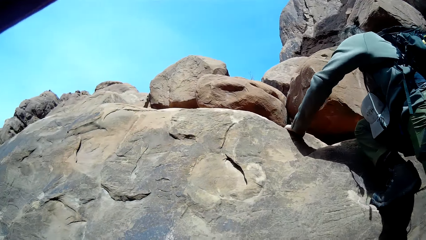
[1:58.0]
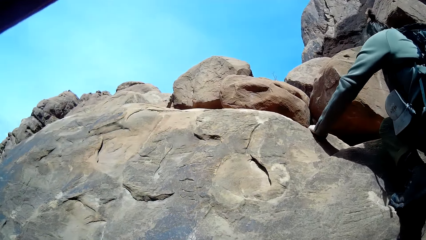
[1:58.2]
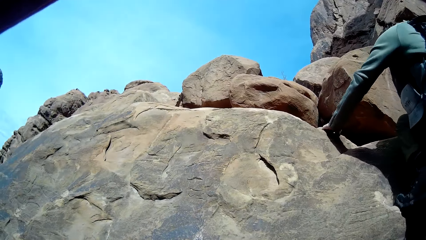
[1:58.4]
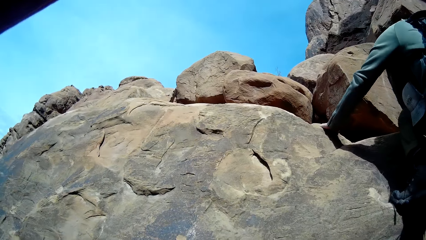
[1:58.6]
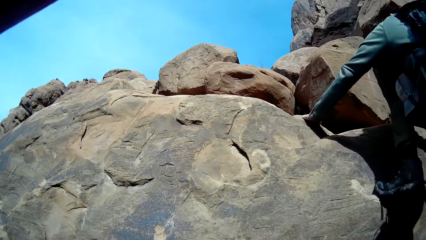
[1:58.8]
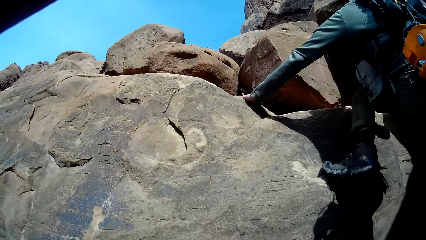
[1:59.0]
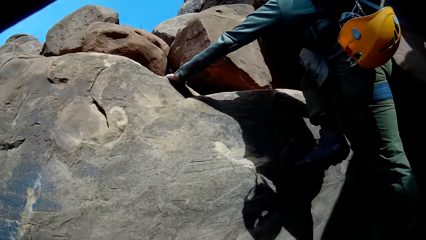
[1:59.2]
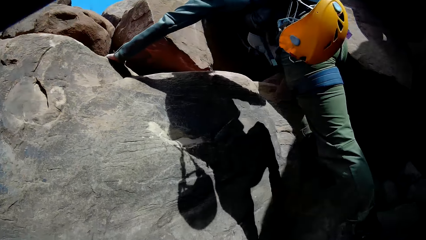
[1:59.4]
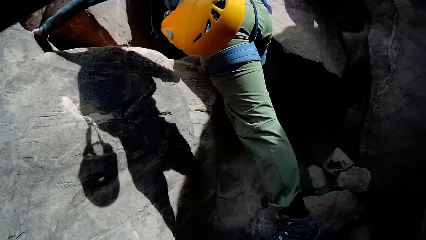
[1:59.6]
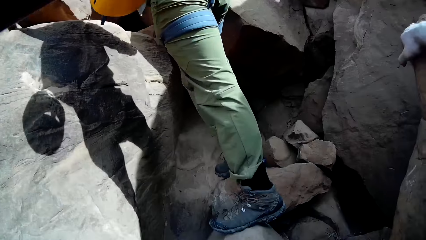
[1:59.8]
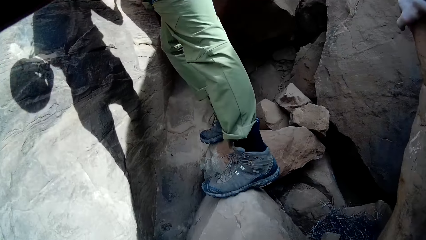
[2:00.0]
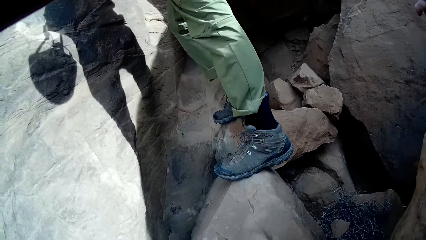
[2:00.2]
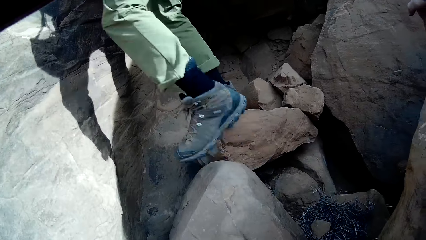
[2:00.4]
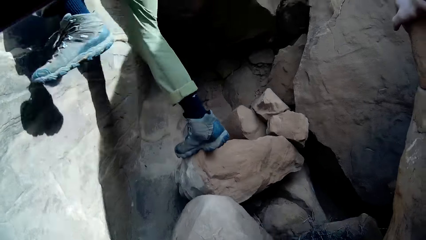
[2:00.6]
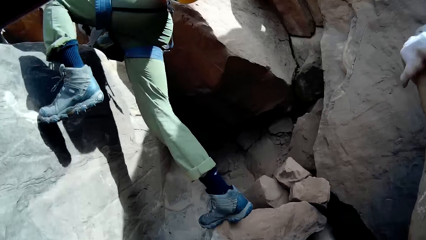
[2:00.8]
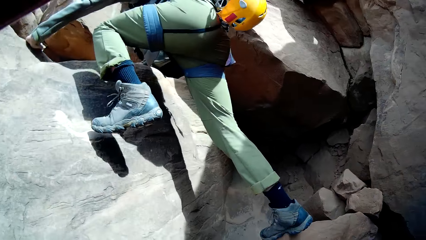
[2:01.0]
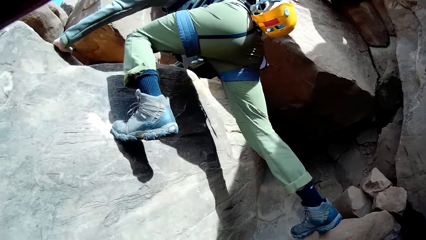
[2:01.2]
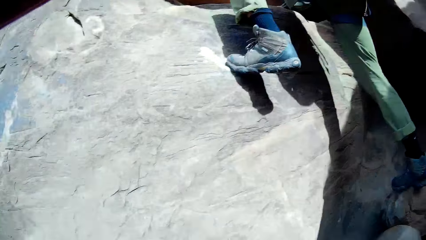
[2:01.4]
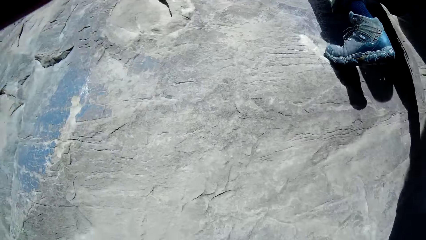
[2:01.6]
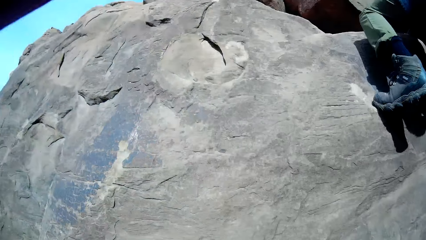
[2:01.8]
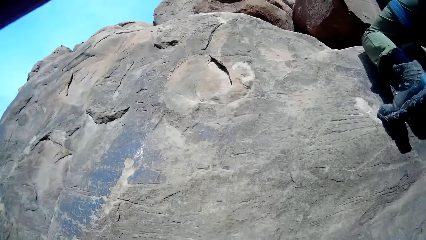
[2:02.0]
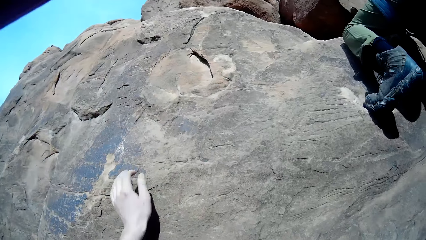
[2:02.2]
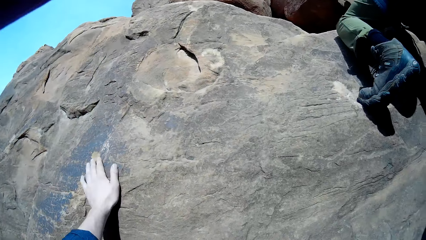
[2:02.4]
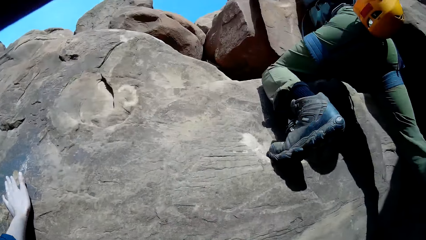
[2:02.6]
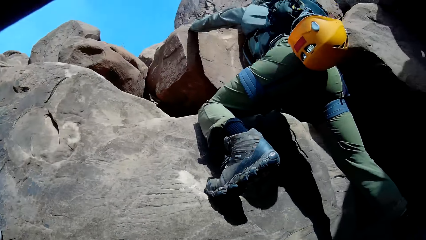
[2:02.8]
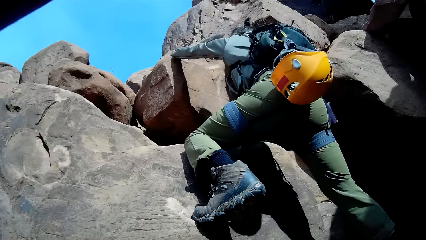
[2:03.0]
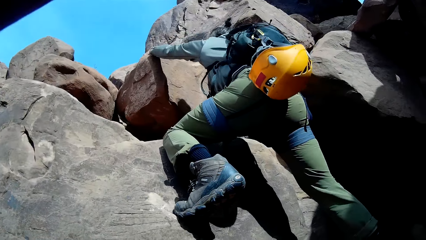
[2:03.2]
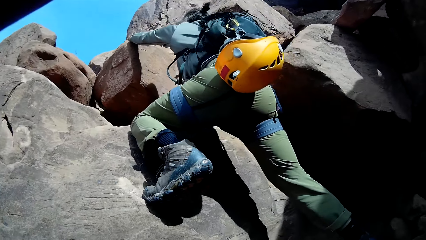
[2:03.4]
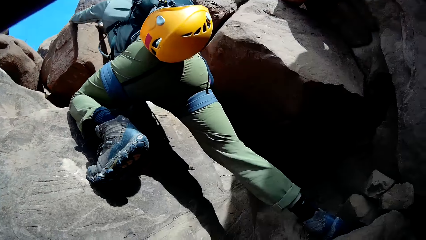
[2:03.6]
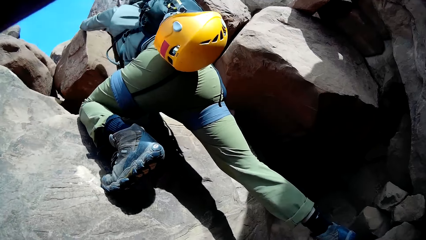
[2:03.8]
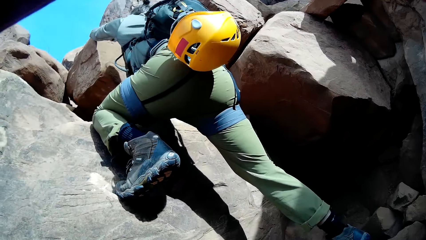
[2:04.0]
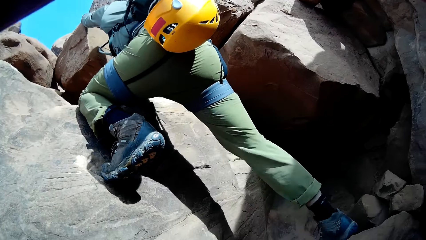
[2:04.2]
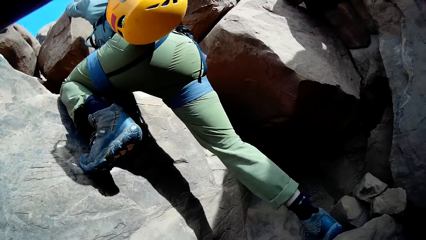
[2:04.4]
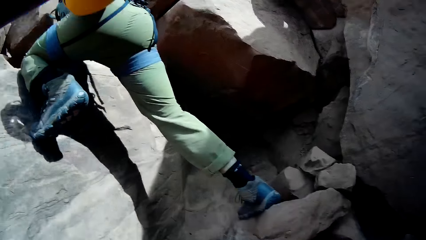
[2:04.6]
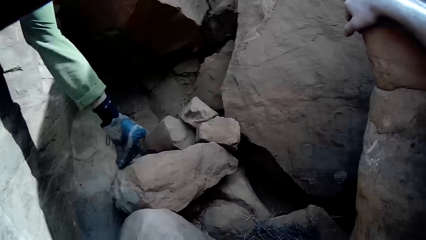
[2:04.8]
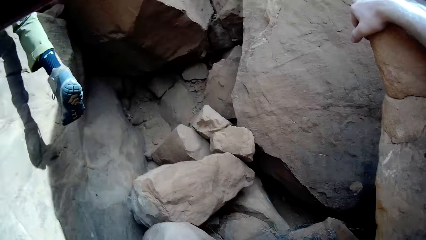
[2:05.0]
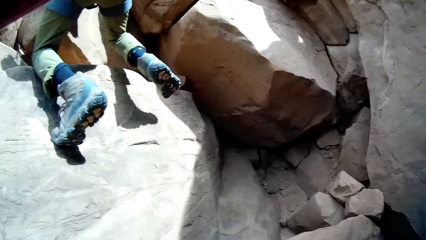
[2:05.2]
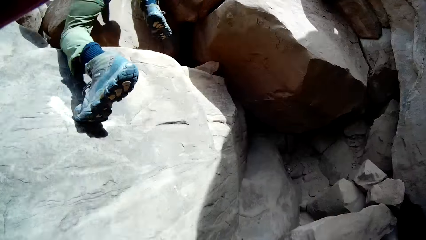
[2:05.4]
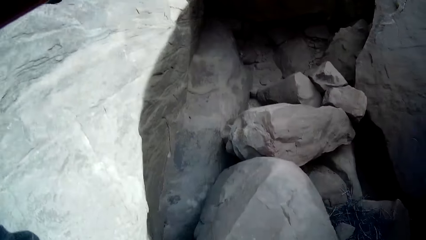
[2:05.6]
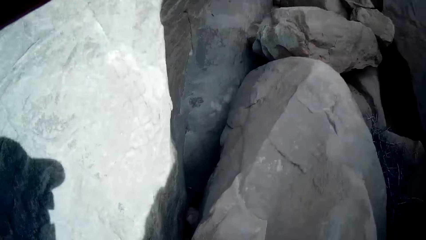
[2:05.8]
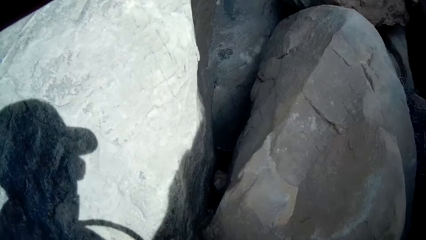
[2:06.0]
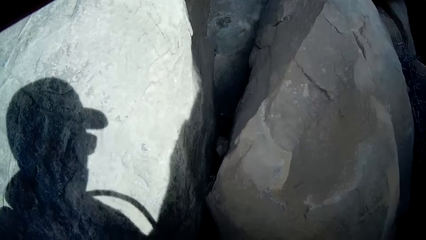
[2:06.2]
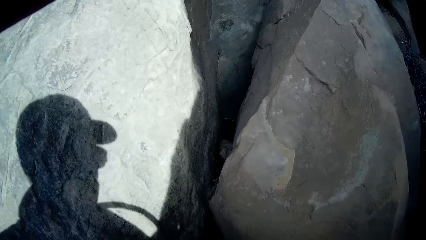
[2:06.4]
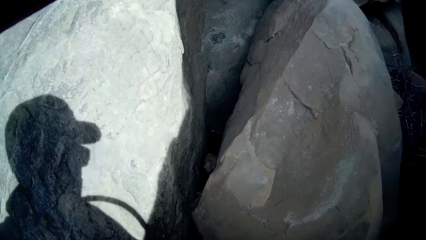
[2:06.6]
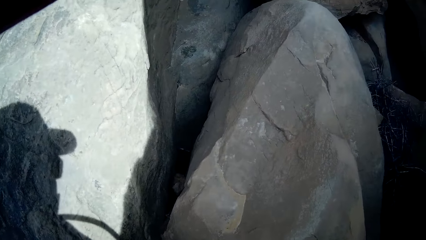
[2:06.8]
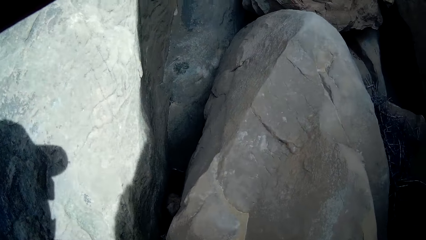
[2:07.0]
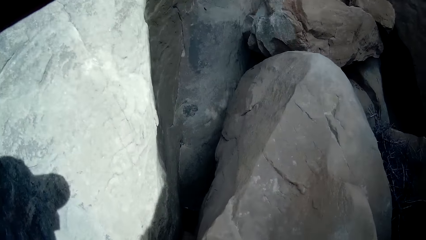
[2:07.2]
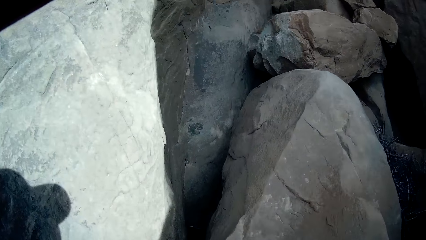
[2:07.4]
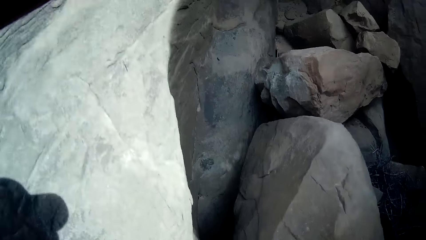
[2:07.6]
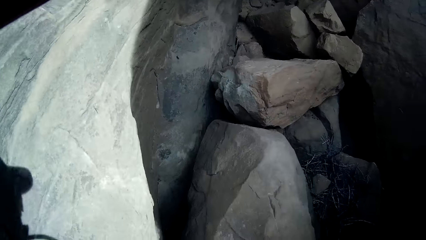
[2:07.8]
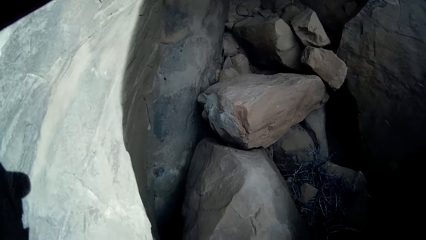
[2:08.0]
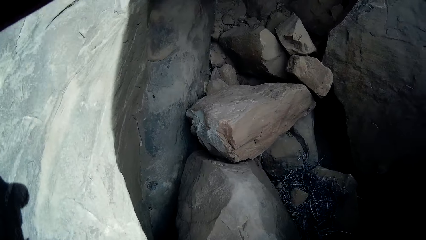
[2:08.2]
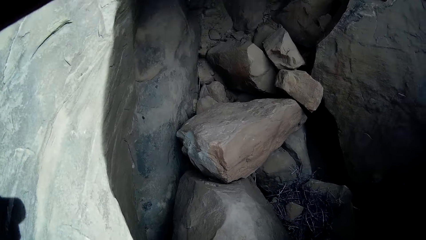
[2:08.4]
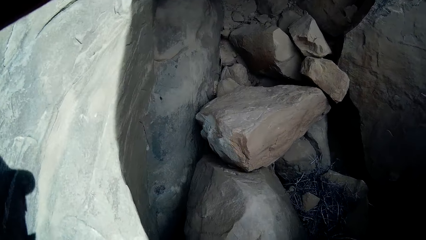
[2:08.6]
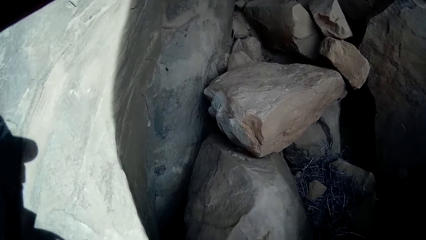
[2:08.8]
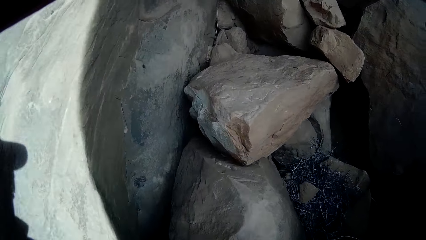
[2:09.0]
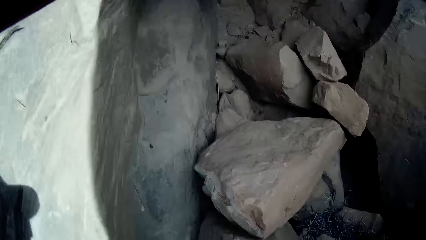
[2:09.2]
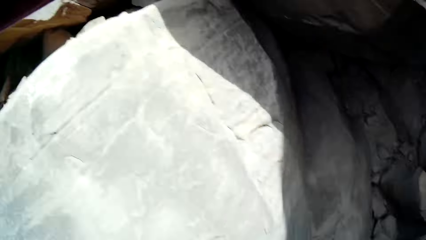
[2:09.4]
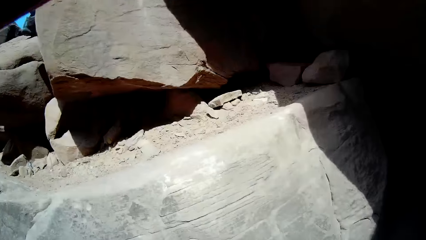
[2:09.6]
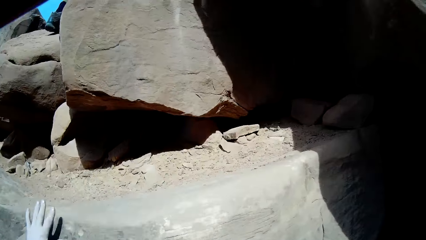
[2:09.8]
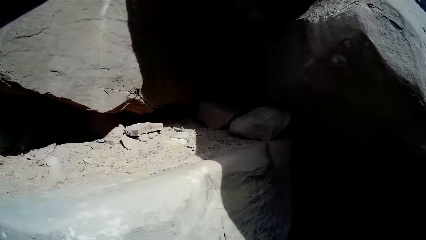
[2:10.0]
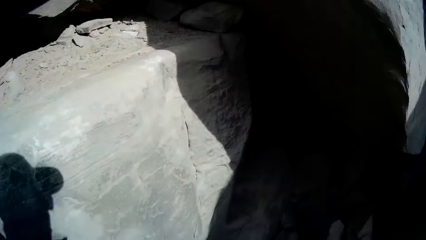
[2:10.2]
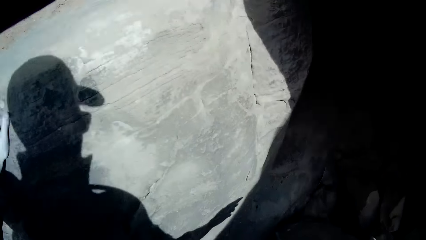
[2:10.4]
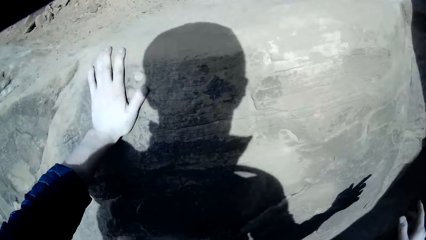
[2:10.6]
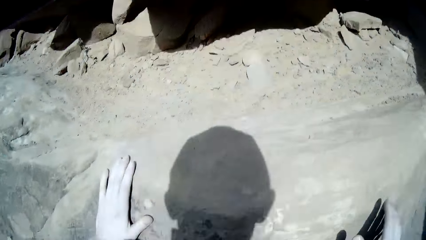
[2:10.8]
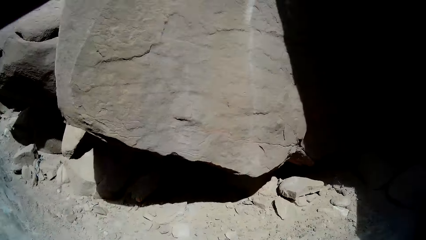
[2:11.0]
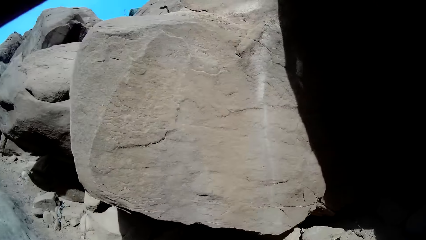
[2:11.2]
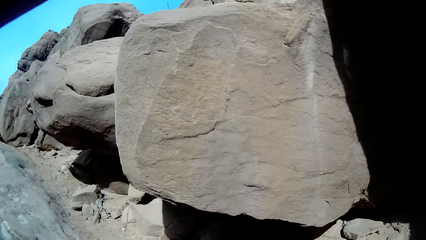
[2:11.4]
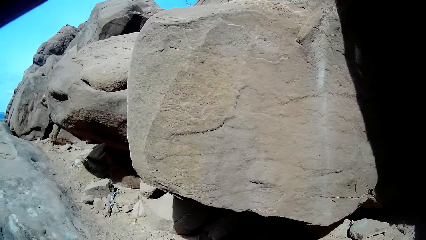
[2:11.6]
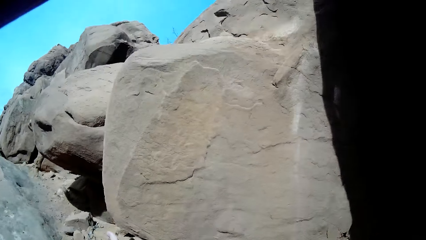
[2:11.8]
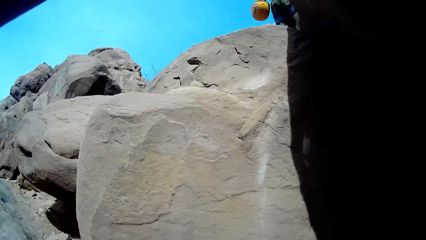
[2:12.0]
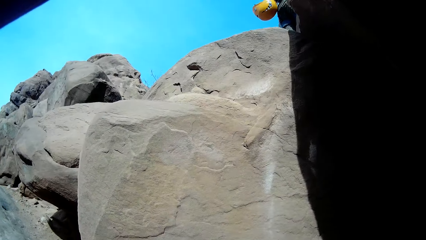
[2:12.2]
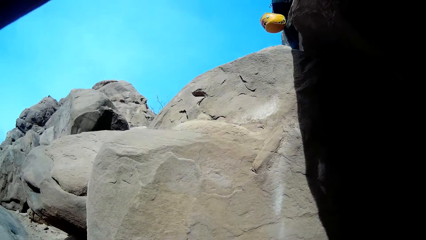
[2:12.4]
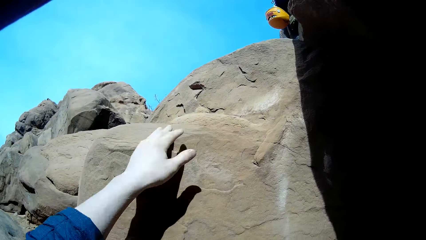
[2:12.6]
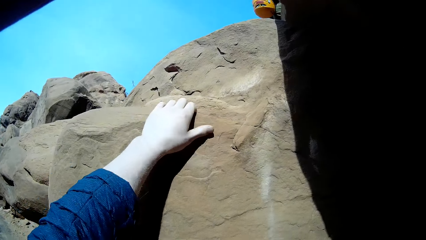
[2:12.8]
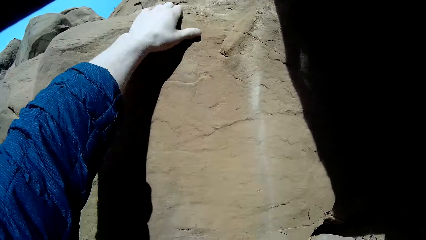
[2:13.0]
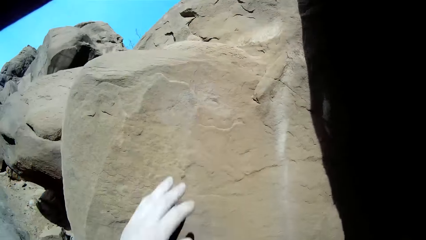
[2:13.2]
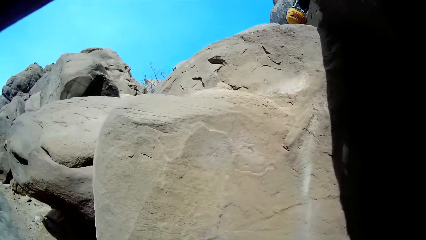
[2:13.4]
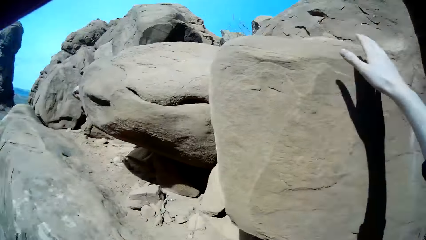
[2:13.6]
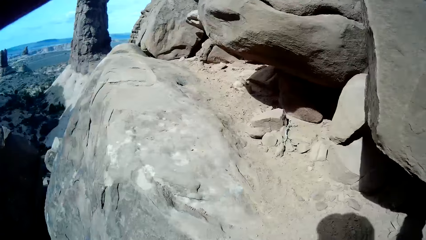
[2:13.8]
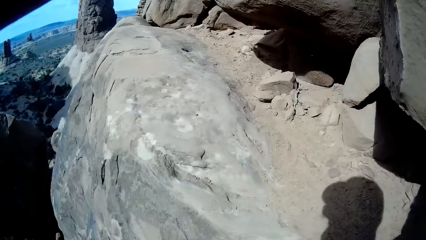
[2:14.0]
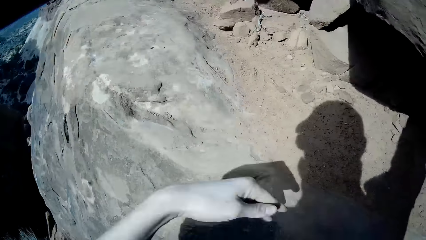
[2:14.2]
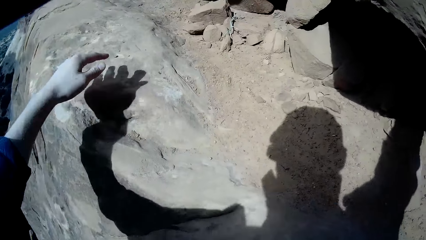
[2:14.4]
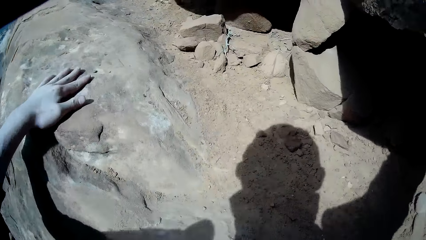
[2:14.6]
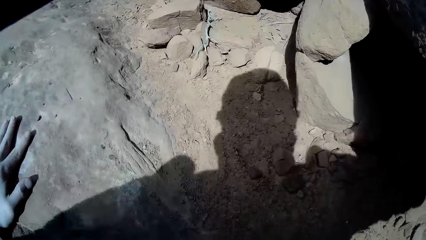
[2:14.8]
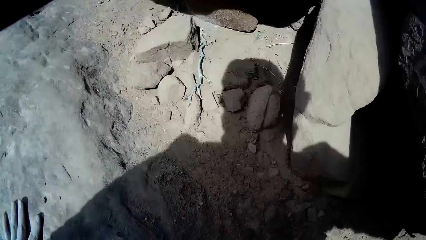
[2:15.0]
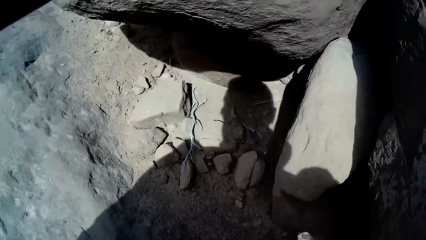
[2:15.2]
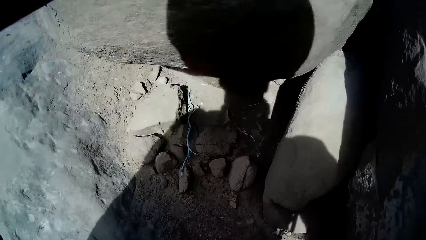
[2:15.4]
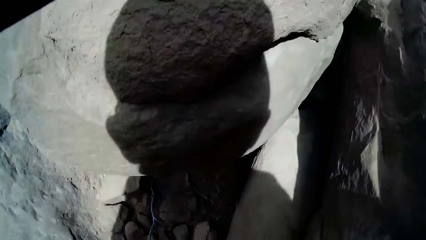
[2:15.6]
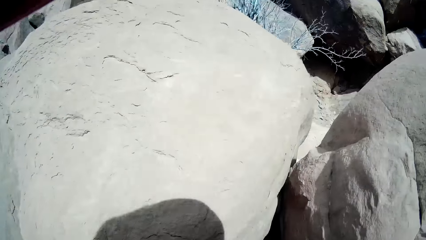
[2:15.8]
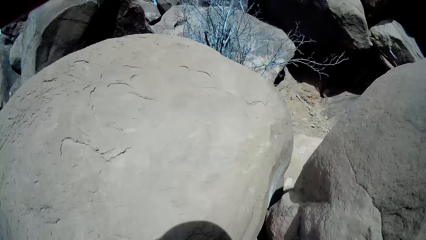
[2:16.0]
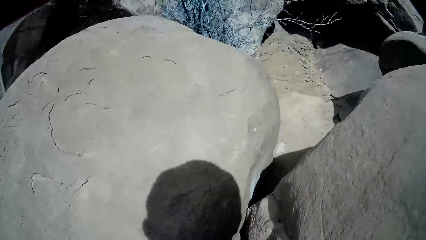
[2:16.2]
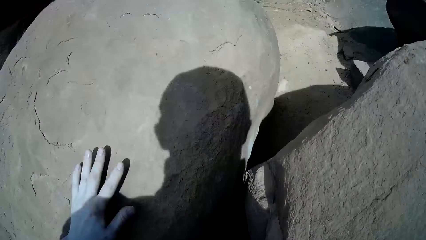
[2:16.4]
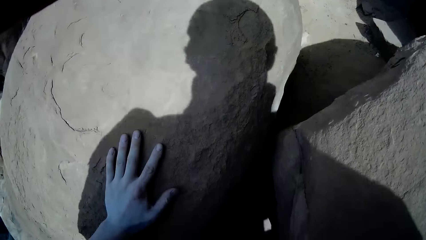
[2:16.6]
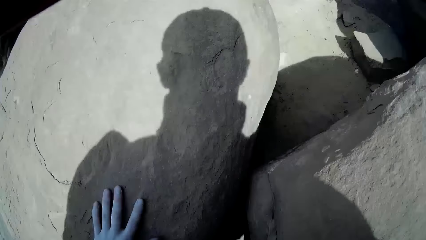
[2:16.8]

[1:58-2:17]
The camera wearer climbs on a rocky mountain.
